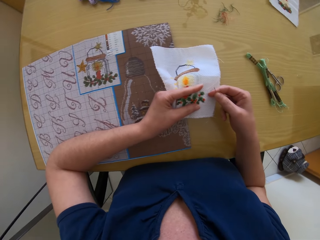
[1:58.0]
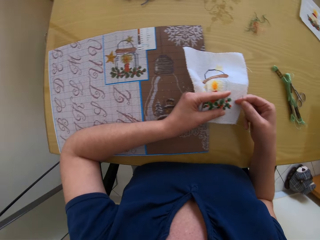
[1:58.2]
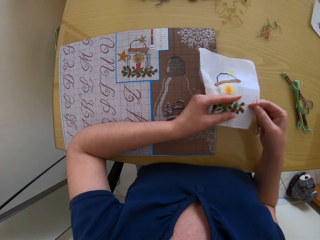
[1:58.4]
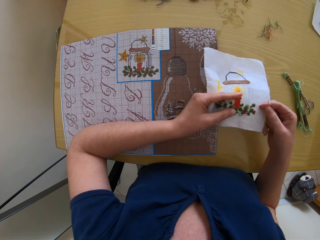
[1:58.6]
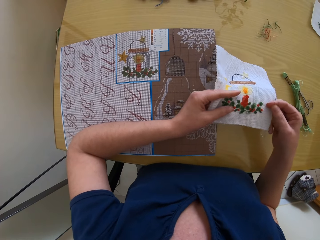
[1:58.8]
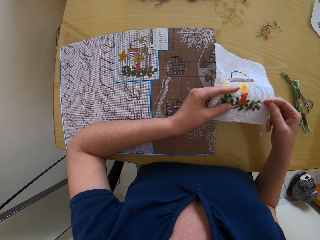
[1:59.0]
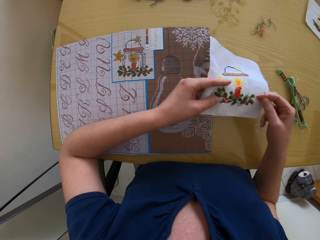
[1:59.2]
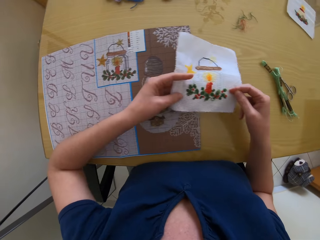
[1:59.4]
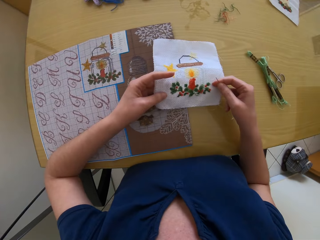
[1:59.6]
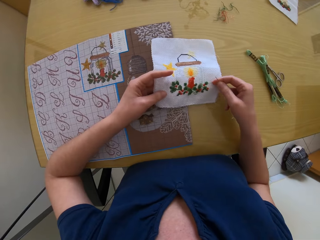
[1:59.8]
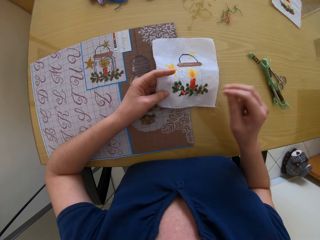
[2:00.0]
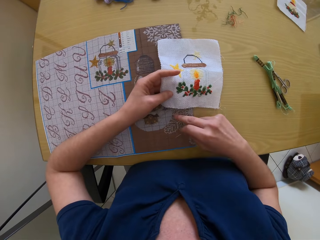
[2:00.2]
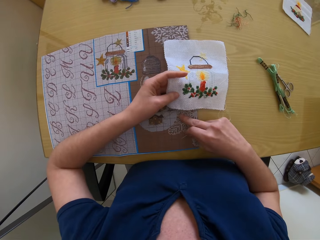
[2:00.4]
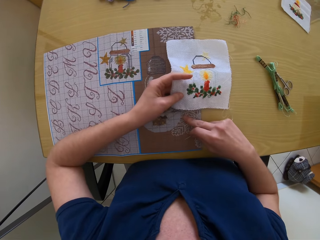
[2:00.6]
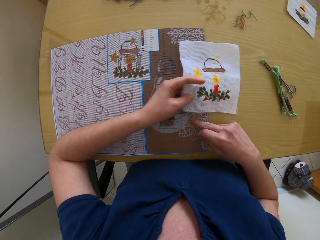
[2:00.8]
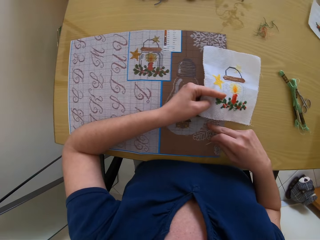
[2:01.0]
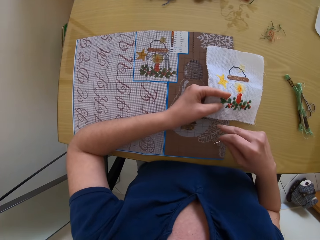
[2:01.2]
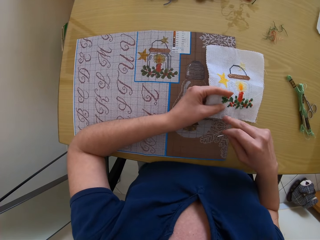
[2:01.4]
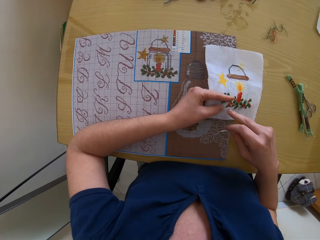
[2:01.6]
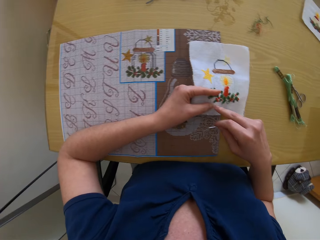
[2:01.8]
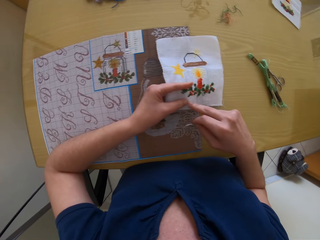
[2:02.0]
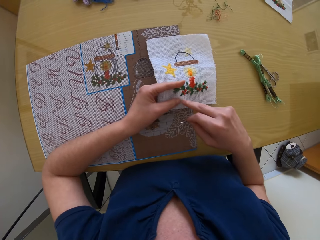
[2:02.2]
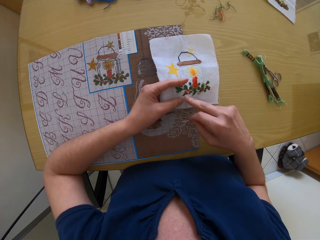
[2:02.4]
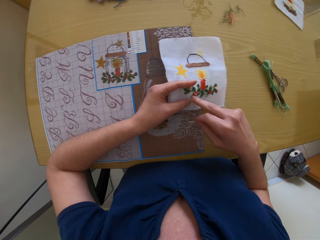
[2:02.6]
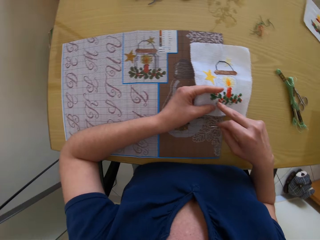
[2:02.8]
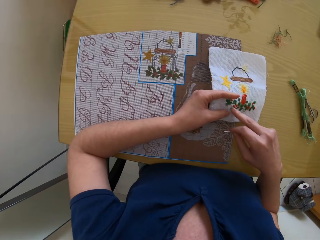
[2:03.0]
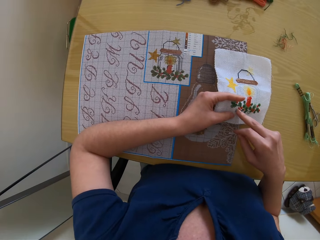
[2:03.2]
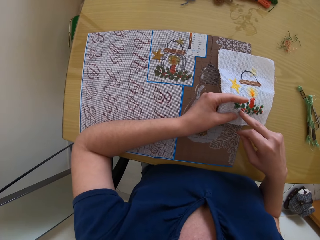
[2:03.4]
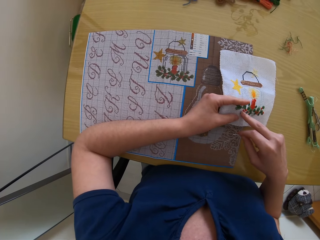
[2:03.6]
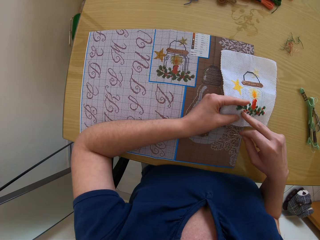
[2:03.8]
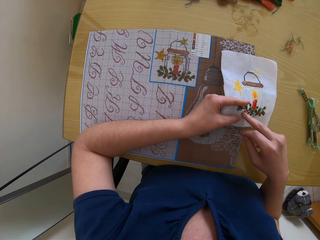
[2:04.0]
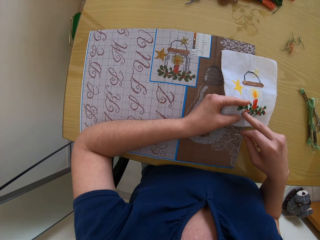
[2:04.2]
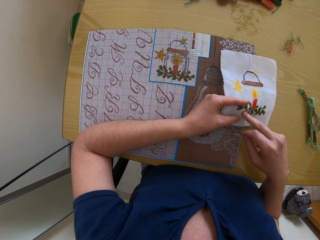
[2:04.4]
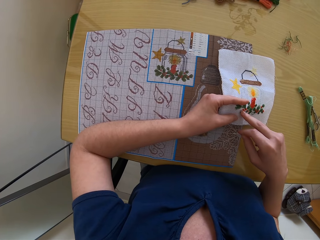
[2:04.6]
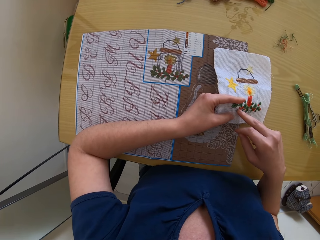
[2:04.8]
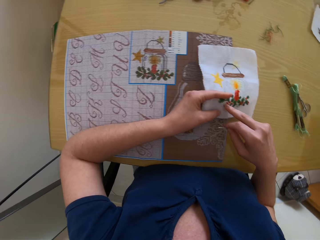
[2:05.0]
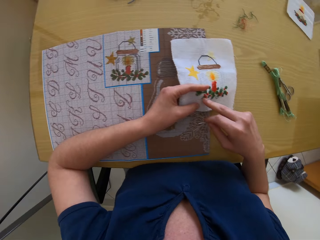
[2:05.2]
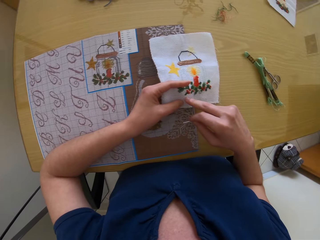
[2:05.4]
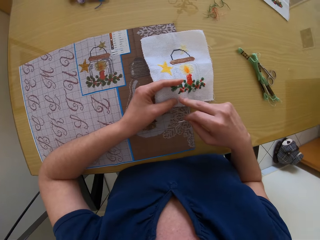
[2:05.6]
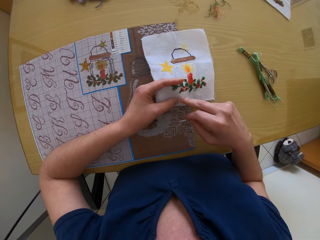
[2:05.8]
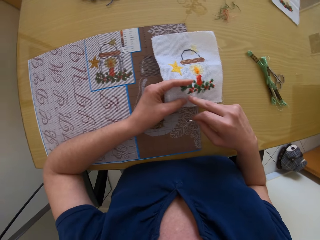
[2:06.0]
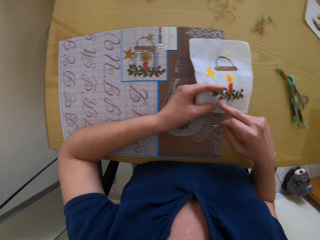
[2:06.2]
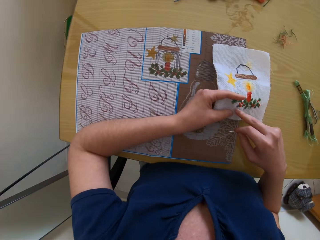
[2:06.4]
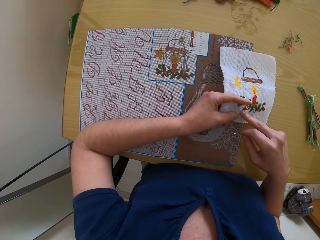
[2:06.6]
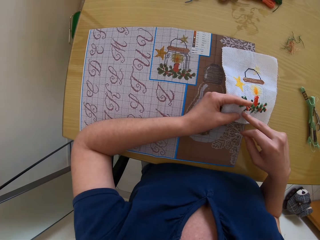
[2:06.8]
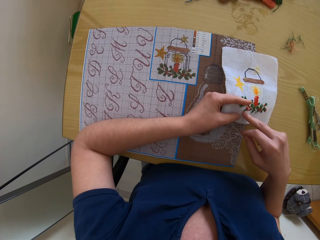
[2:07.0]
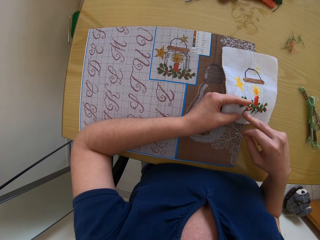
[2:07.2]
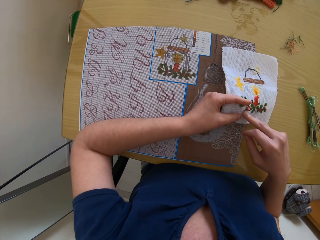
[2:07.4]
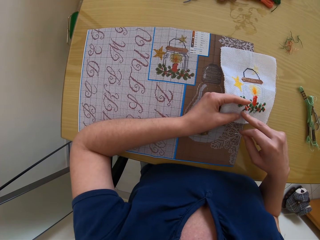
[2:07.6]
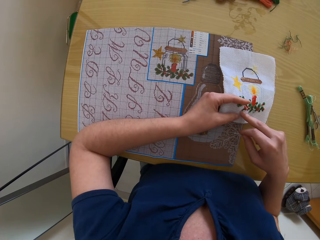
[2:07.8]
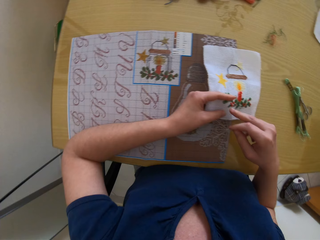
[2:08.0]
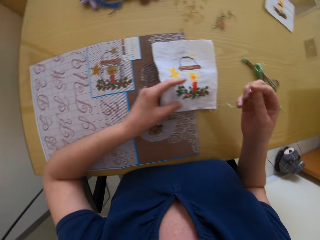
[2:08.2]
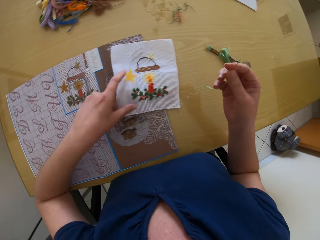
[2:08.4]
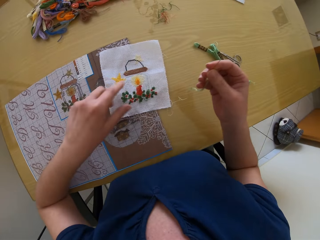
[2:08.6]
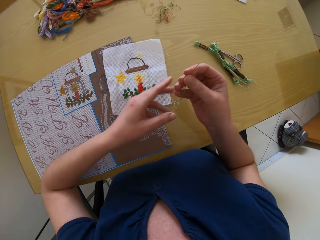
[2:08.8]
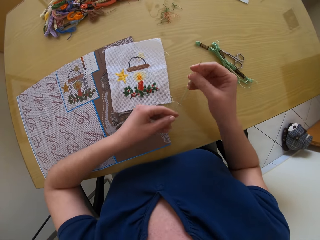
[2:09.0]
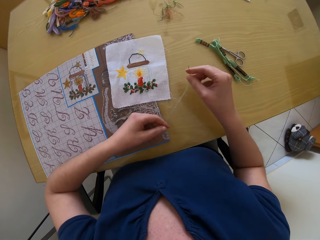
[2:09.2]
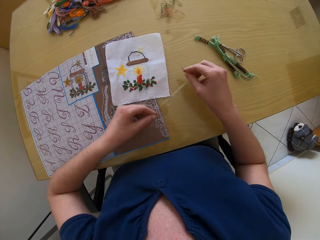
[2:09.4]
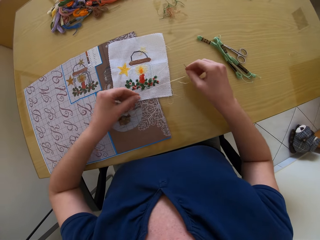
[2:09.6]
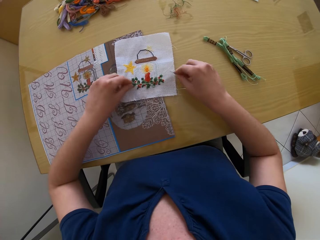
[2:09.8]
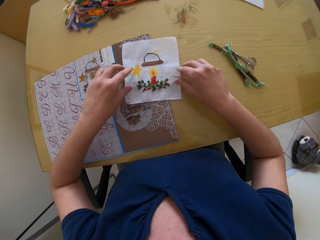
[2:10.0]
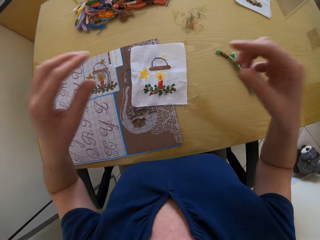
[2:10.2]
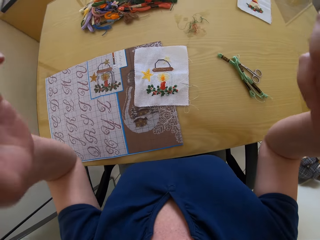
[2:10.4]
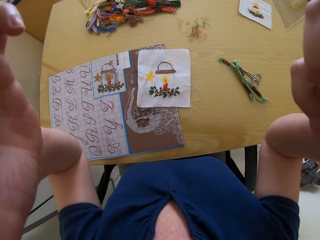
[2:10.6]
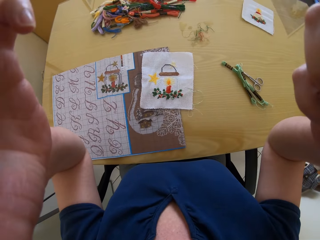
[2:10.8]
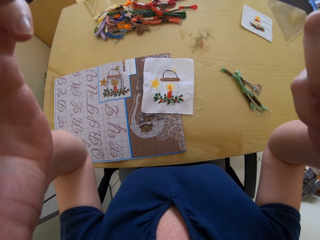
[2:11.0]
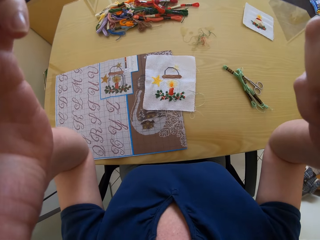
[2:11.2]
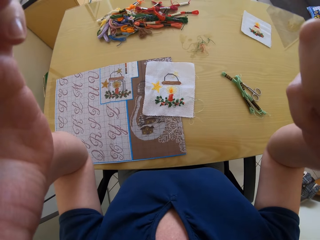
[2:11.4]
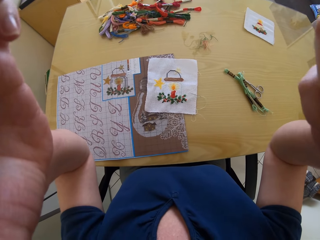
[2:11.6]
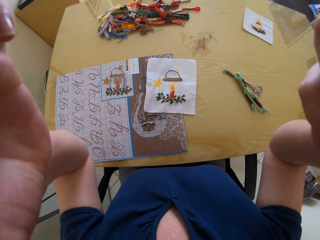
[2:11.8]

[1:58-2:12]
The camera wearer withdraws the right hand from the piece of cloth. She moves the piece of cloth on the table with her right hand. She stares at the piece of cloth. She holds the piece of cloth with both hands. She drops the piece of cloth with both hands. She withdraws the left hand from the piece of cloth. She holds the threaded needle with both hands. She places the needle on the table with both hands. She tilts the camera with both hands.
